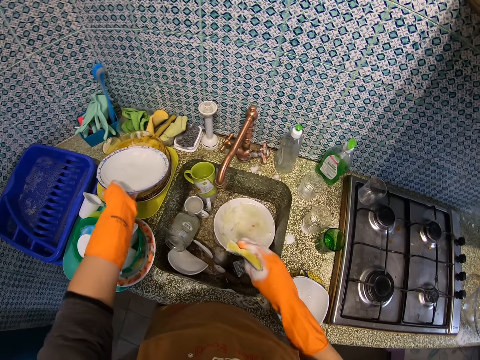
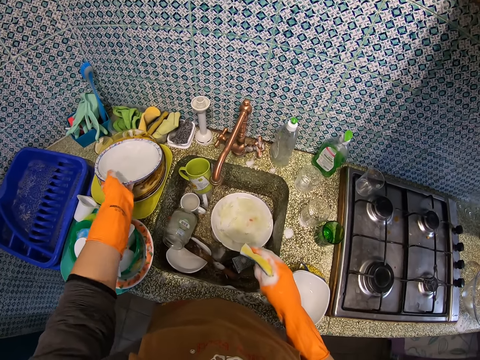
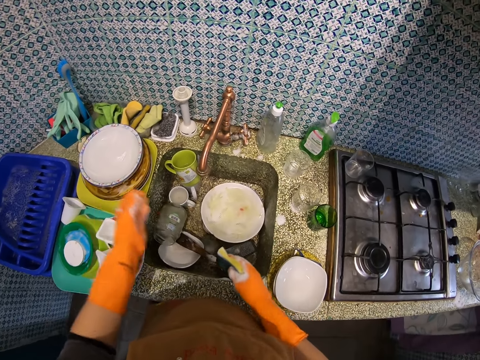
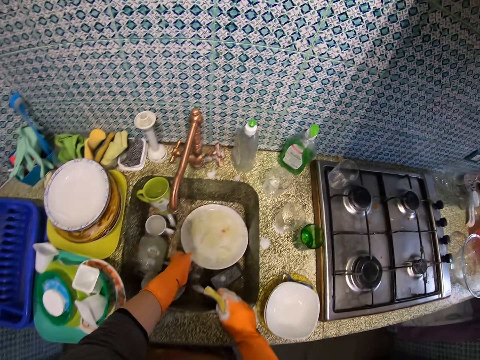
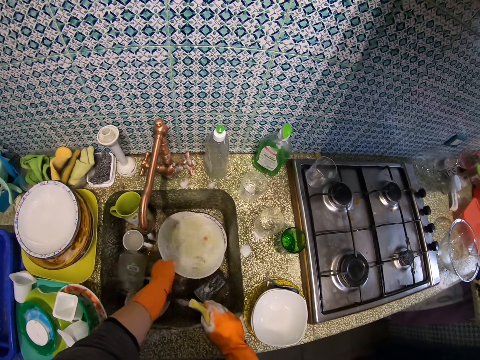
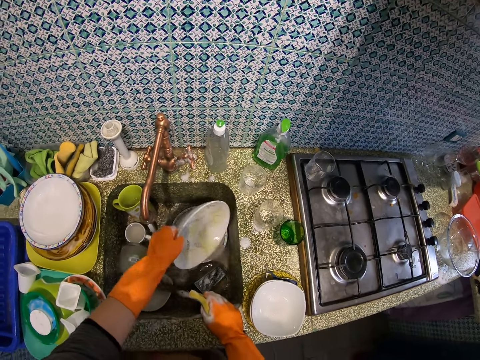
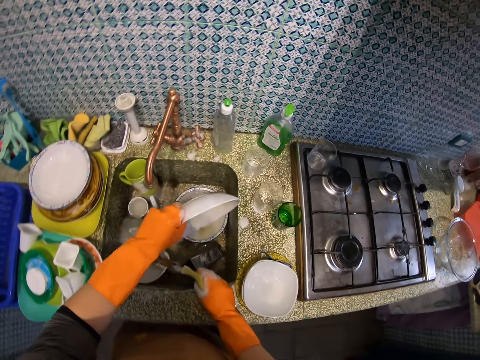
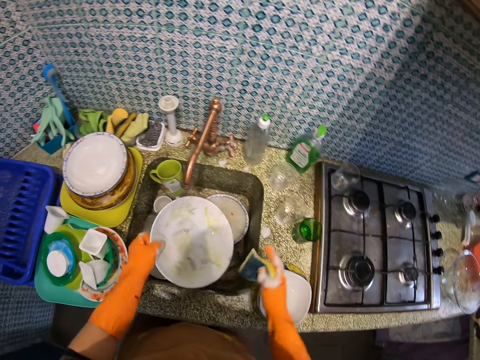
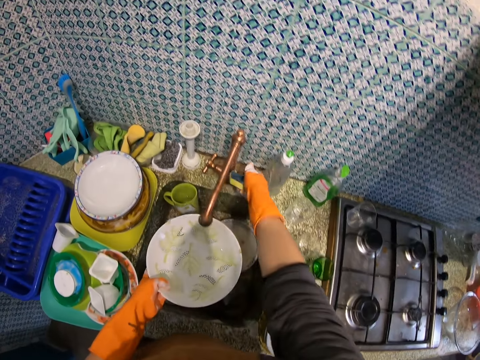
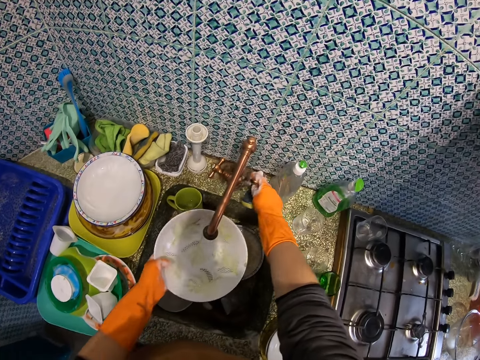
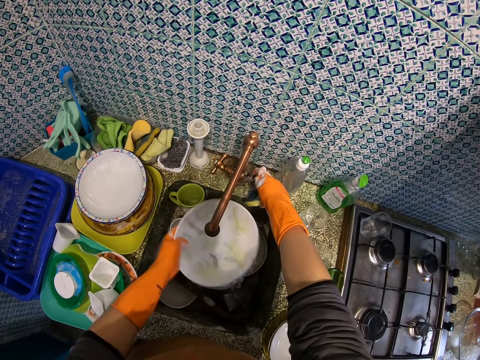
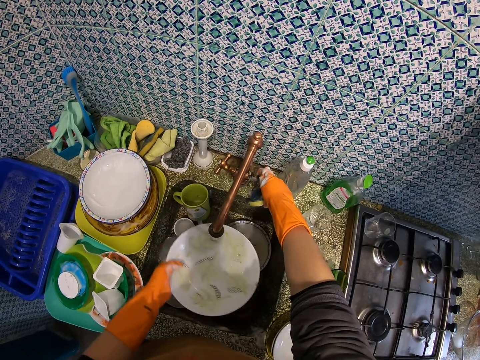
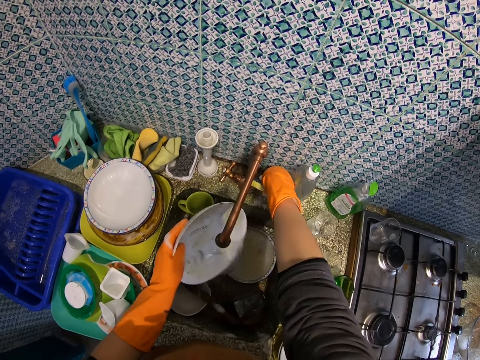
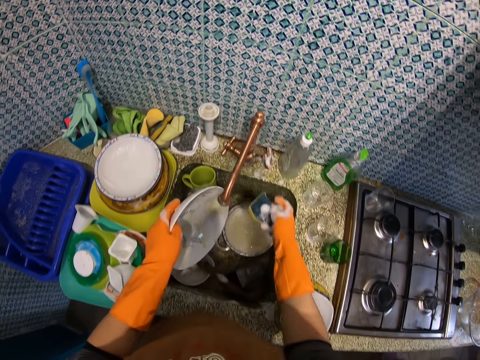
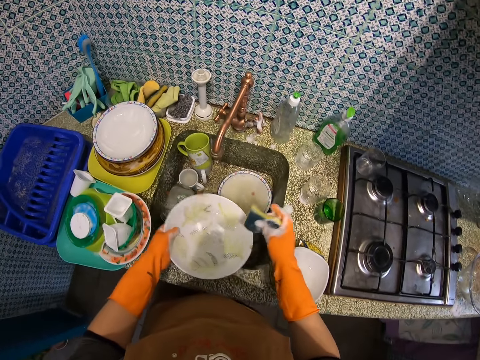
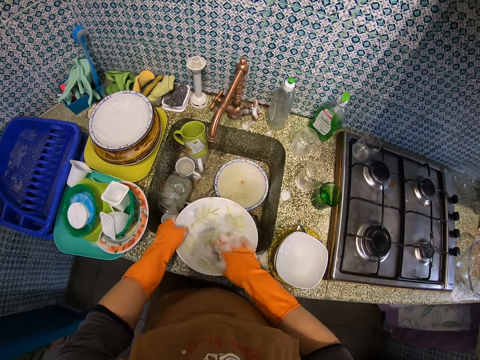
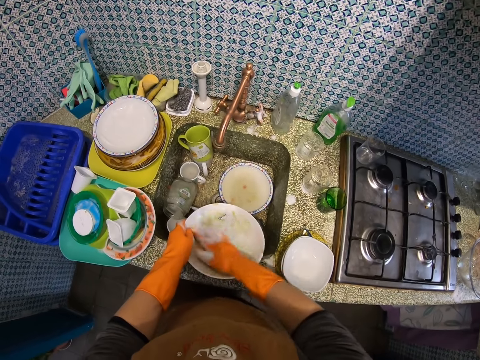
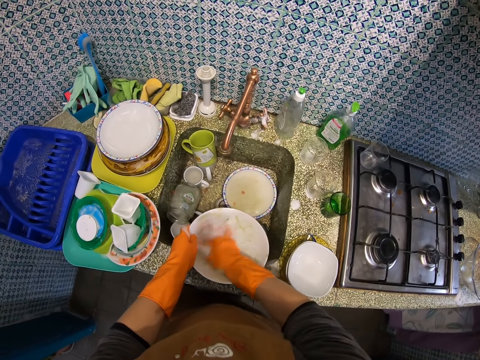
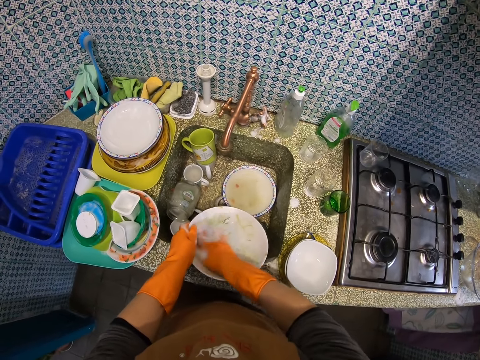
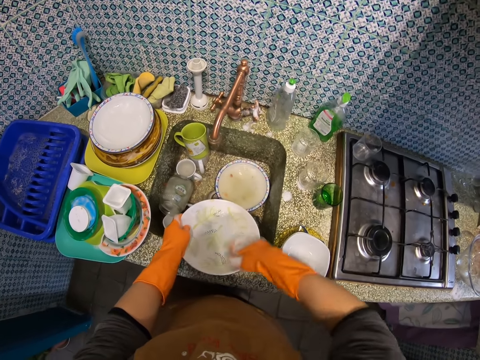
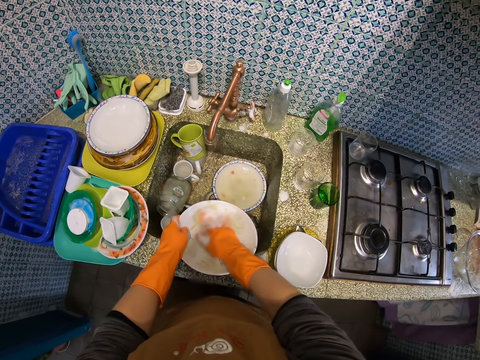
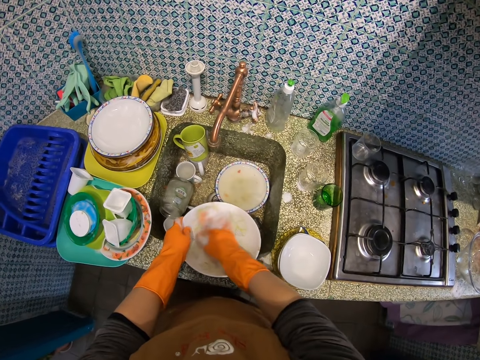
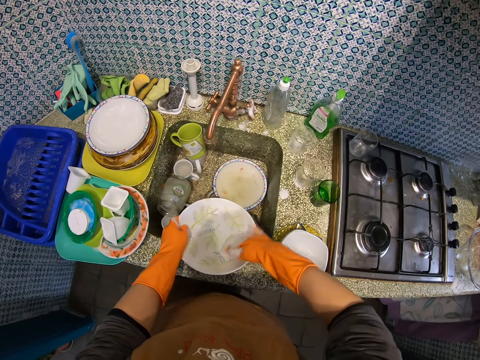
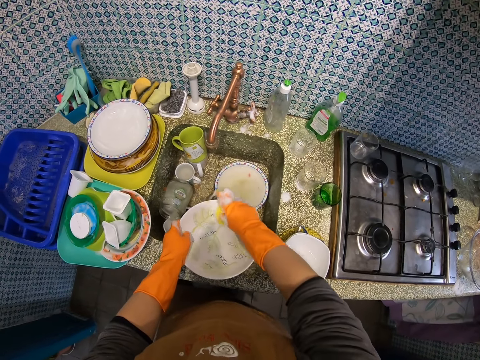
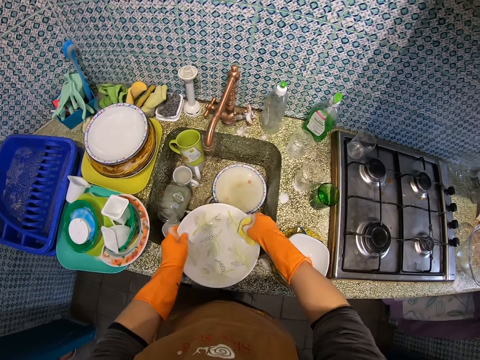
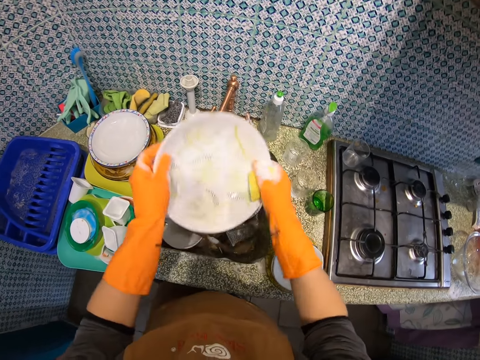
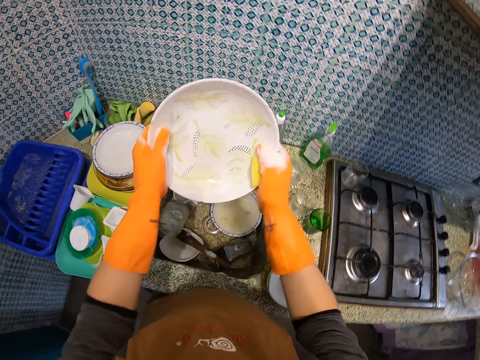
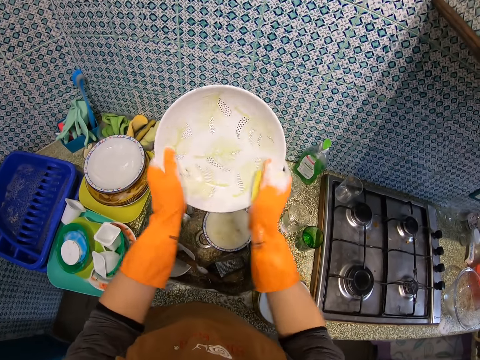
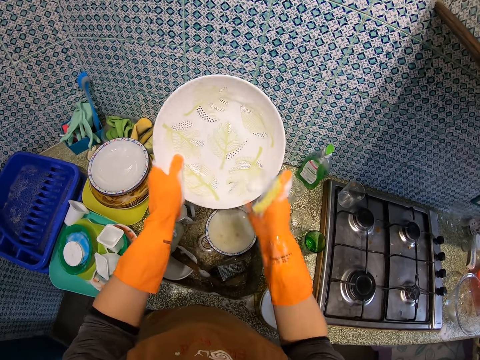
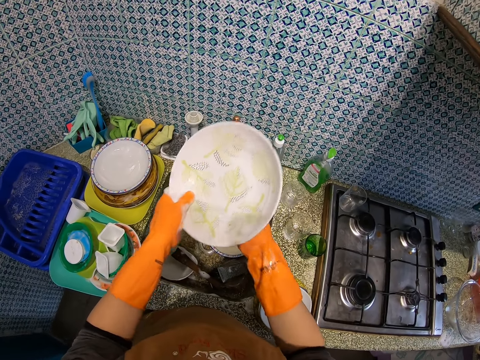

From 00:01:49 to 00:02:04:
The camera wearer places the plate on another dish on the sink table. They take the plate placed in the sink. They pour the water in the plate on the sink. They open the water tap, rinse the plate, and close the water tap. They wash the plate with a dish washing sponge.

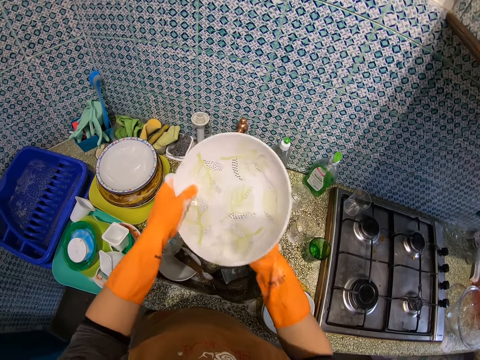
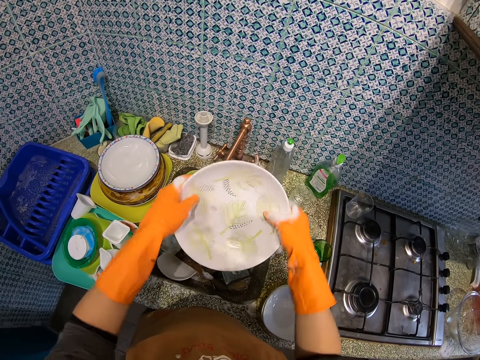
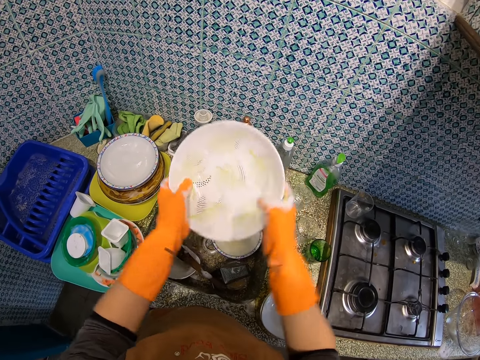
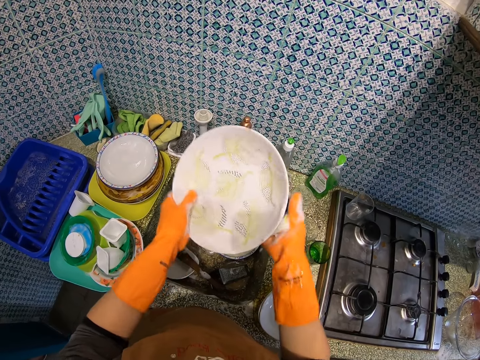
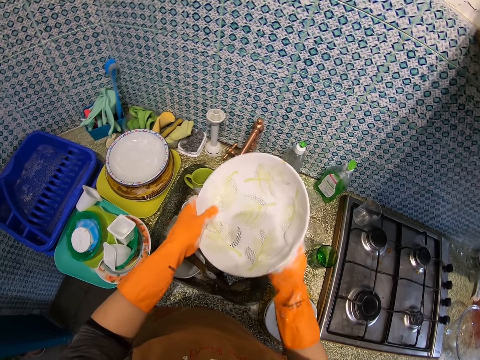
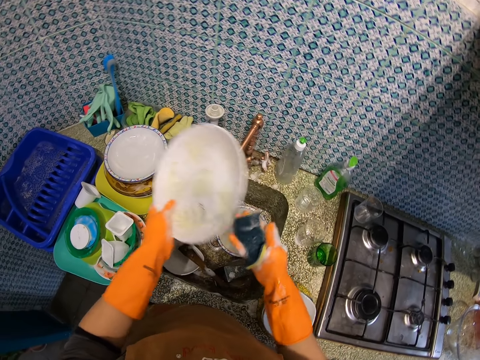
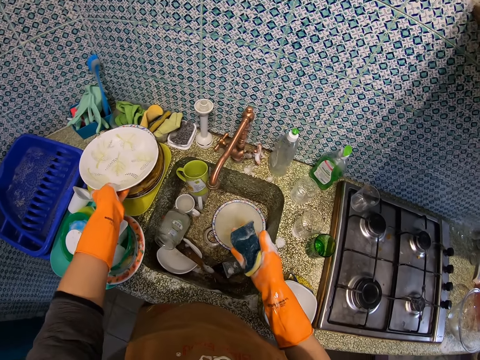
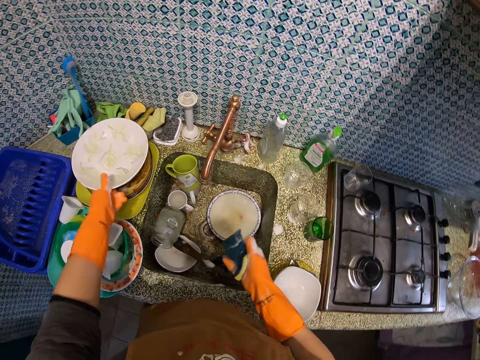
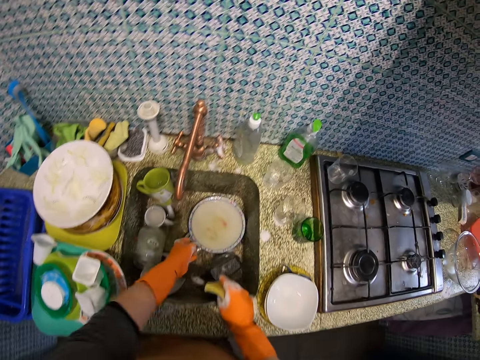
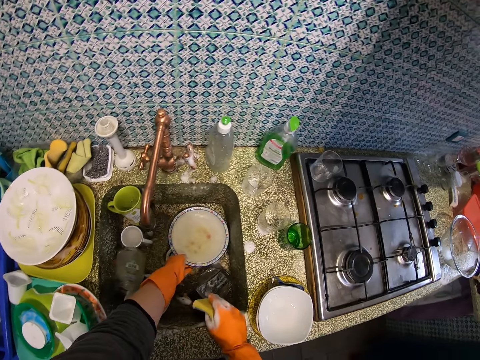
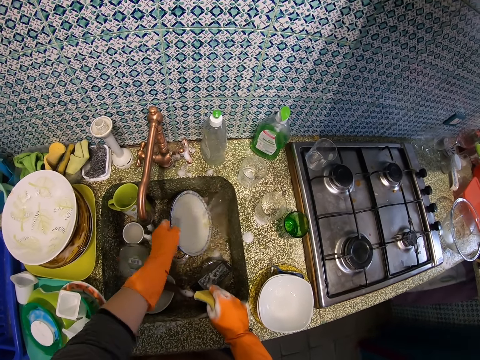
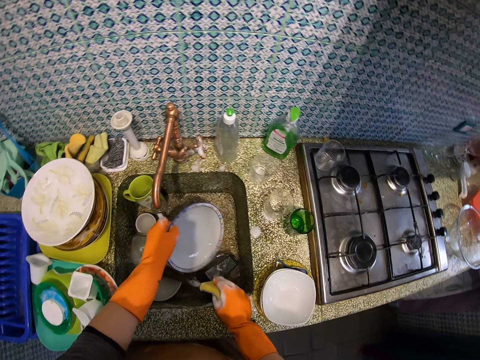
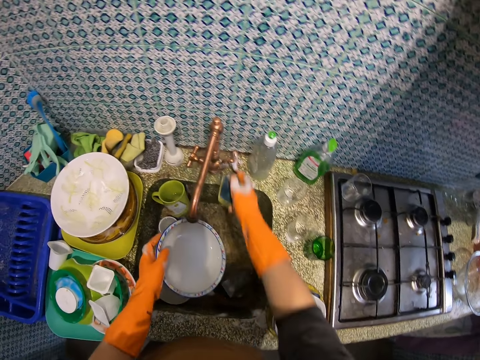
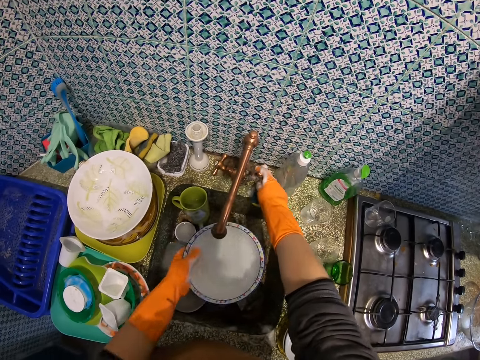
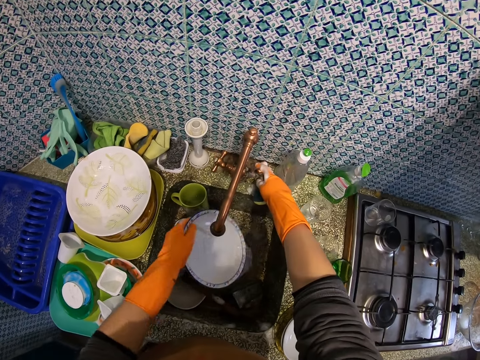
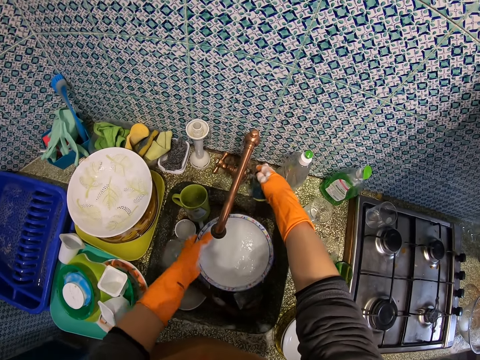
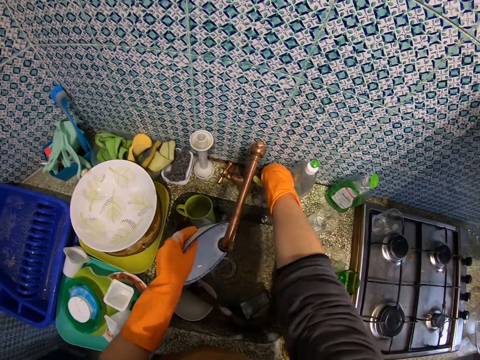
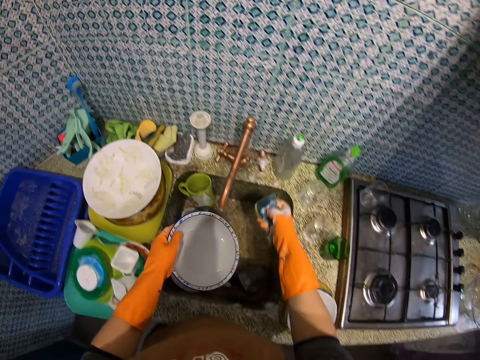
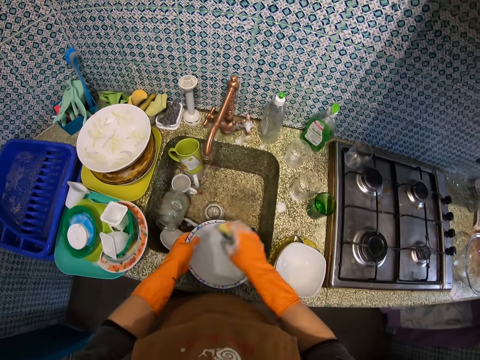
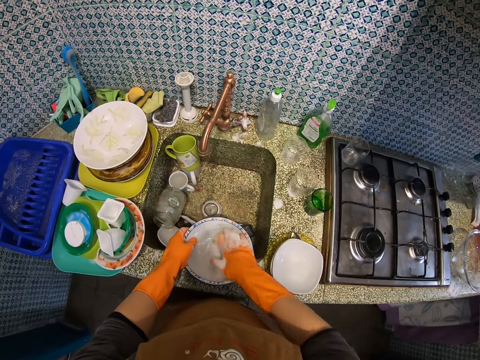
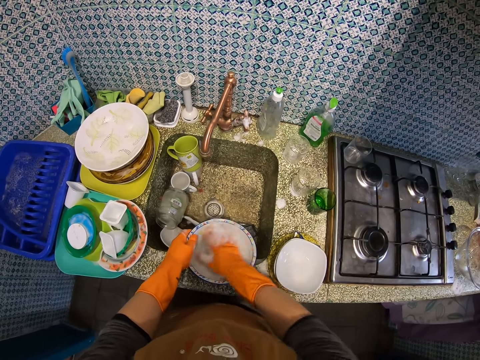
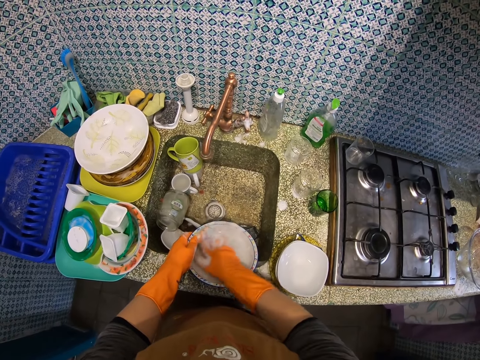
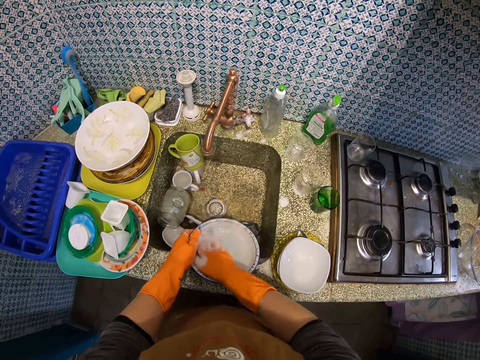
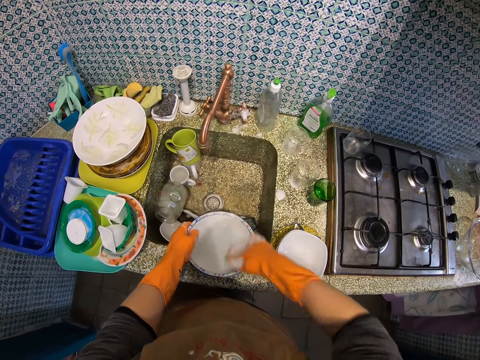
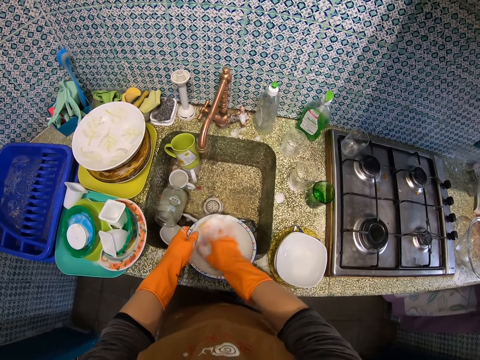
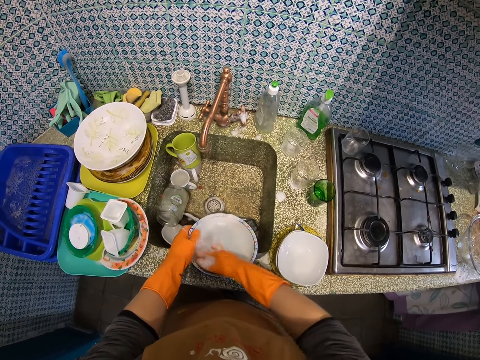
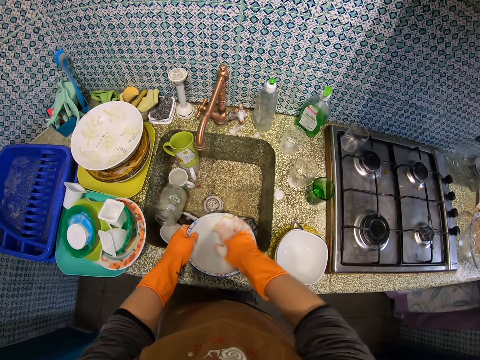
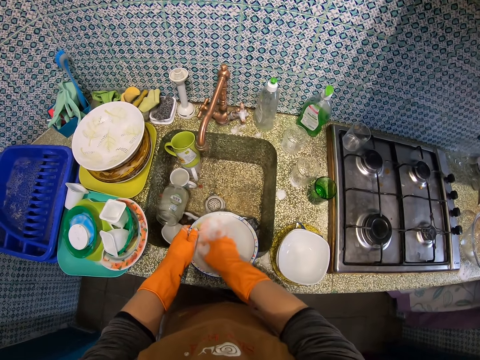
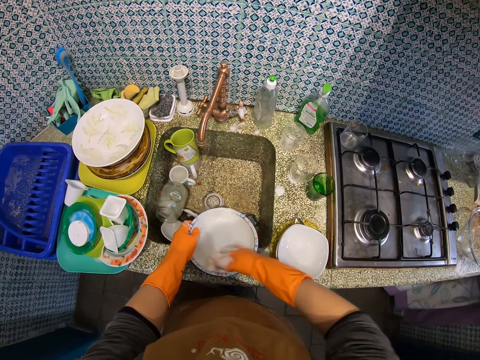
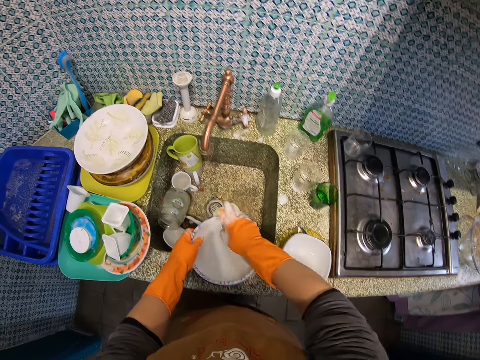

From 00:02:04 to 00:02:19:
The camera wearer places the plate on another dish on the sink table. They take the plate placed in the sink. They pour the water in the plate on the sink. They open the water tap, rinse the plate, and close the water tap. They wash the plate with a dish washing sponge.
